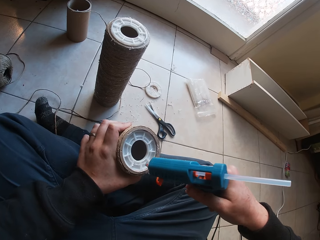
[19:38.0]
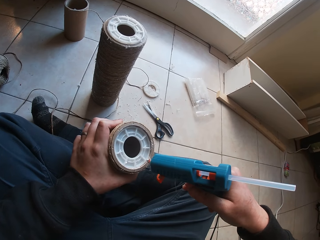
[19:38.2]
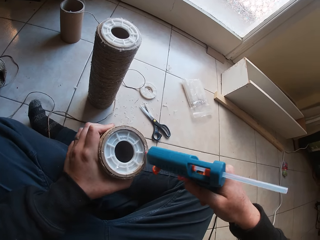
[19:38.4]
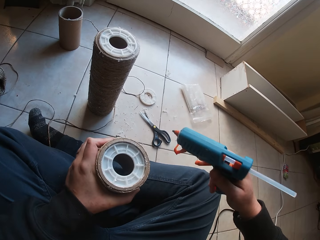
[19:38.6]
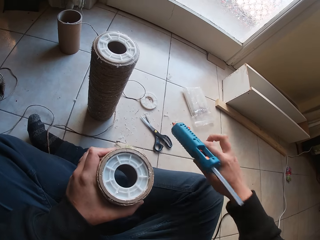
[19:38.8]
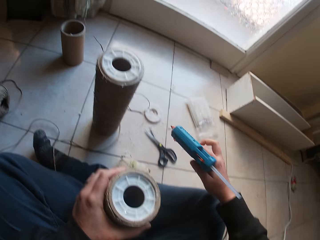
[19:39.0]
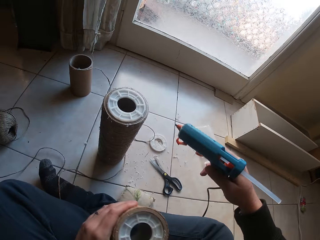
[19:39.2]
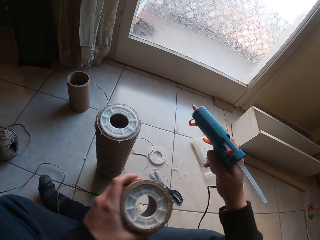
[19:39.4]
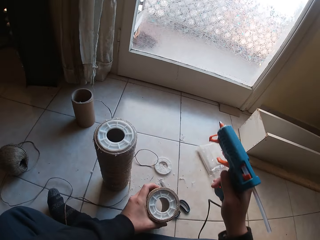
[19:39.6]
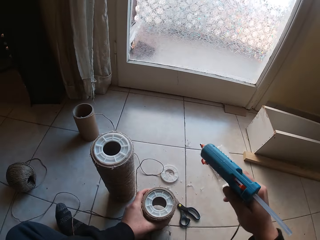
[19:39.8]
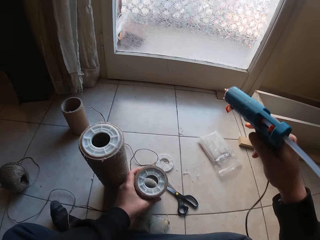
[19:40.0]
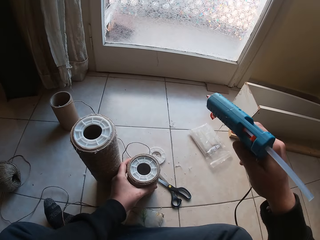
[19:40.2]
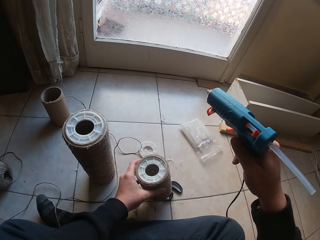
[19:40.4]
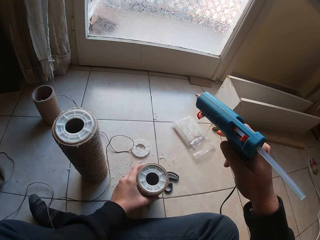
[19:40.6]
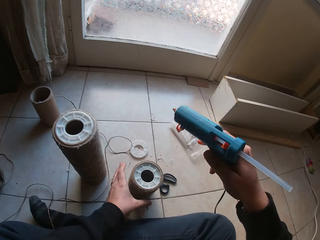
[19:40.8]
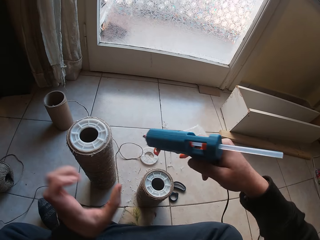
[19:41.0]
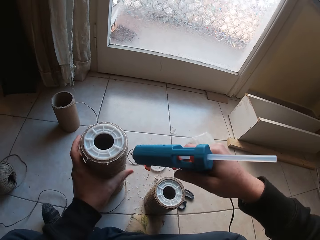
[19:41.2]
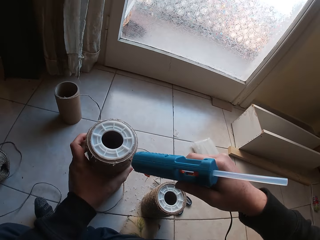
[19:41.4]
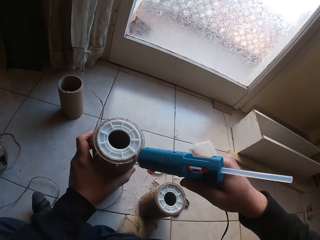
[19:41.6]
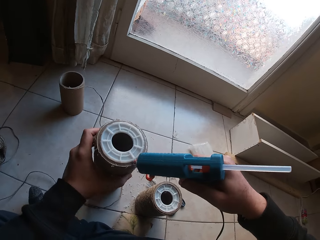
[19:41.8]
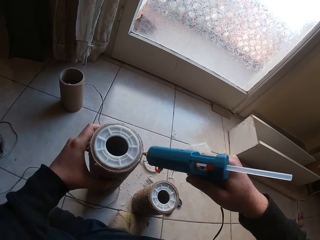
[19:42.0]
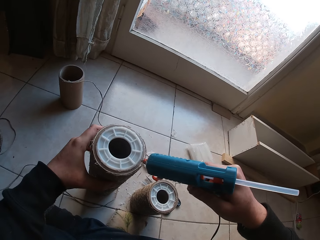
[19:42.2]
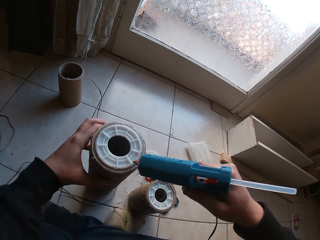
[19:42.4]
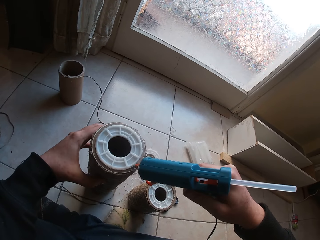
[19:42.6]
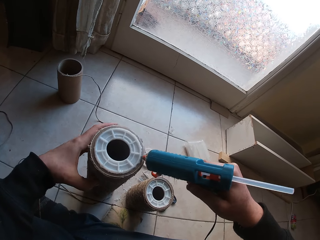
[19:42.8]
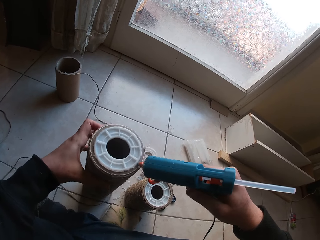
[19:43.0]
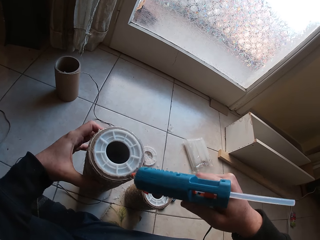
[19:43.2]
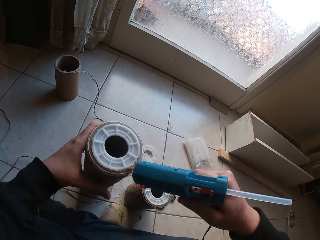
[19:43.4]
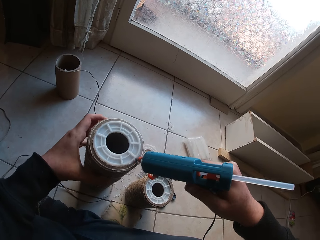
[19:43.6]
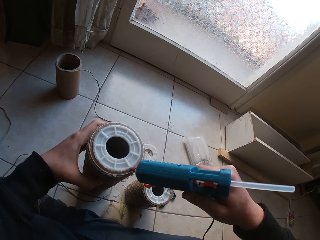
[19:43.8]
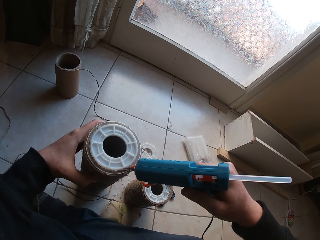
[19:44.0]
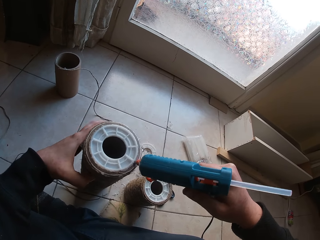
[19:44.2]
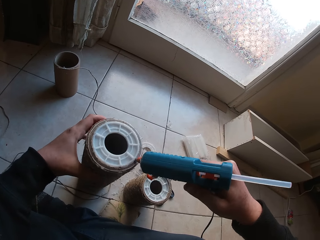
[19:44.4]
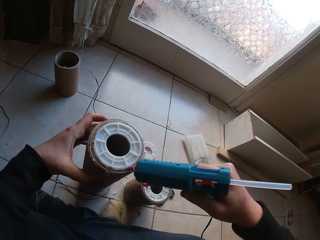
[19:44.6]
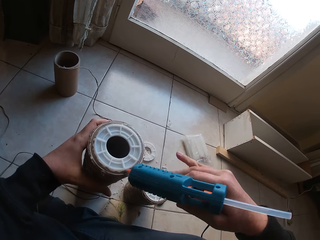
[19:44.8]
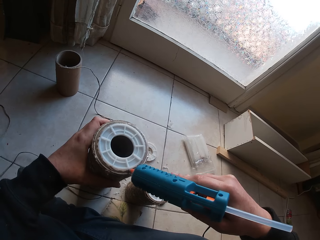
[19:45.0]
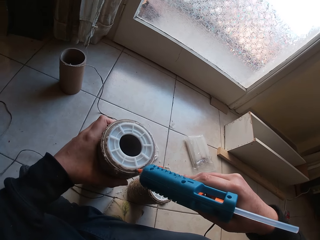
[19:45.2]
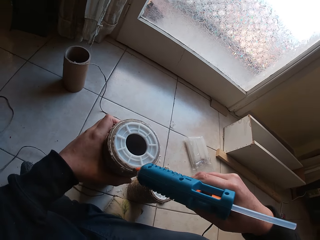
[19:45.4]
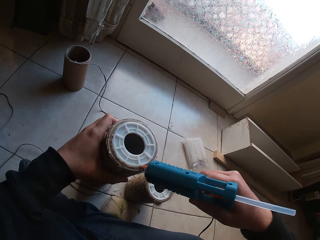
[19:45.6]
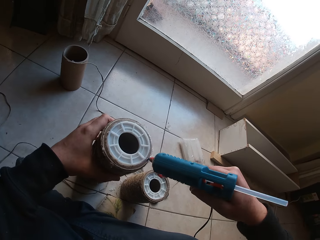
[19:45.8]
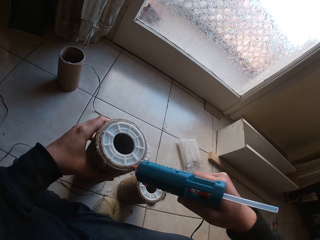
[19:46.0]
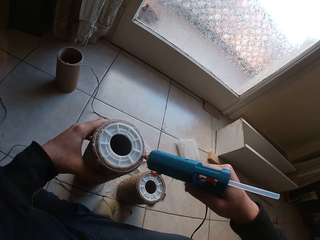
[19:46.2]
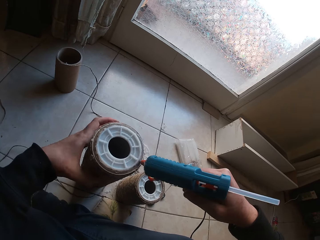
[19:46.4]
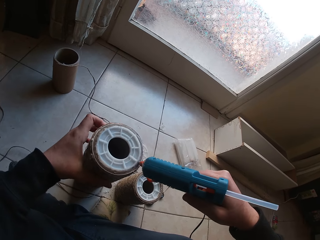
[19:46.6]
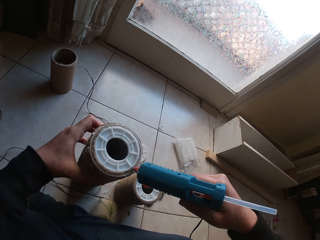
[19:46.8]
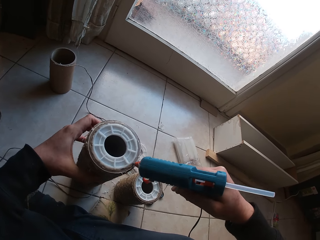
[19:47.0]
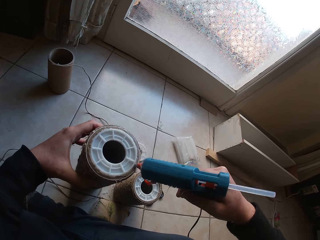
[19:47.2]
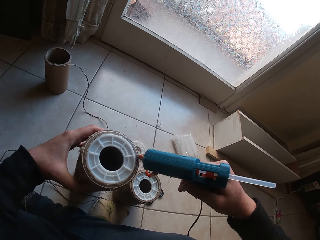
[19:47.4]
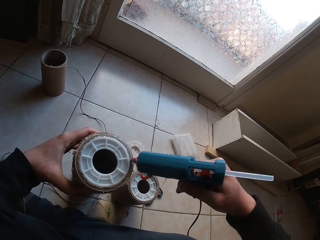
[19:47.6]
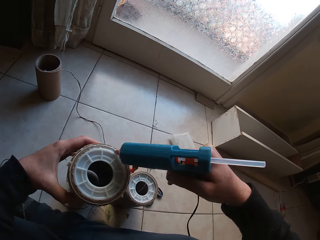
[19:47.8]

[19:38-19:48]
The camera wearer places the cardboard tube on the floor with his left hand. He holds the cardboard tube on the floor with his left hand. He applies glue on the bottom seal from the glue gun in his right hand.

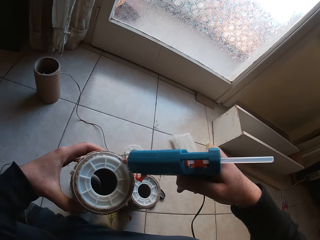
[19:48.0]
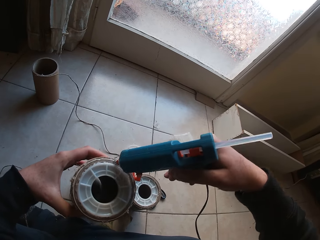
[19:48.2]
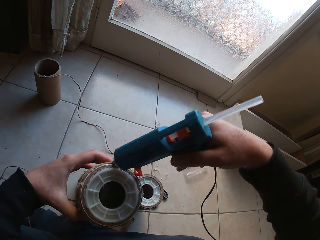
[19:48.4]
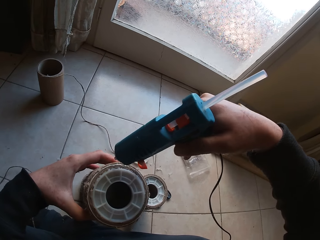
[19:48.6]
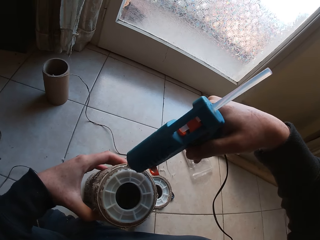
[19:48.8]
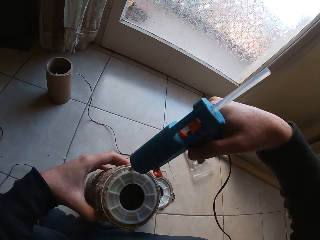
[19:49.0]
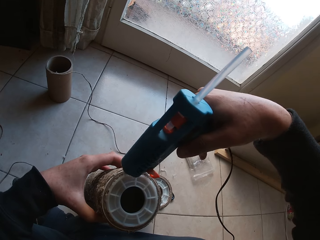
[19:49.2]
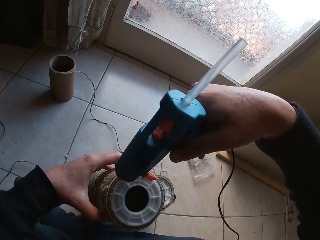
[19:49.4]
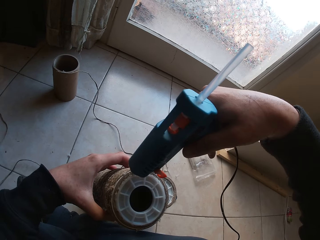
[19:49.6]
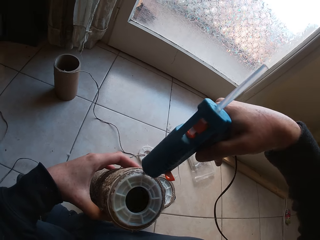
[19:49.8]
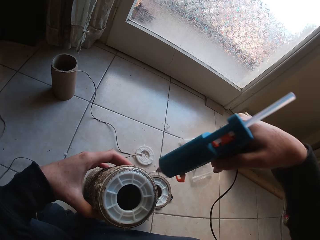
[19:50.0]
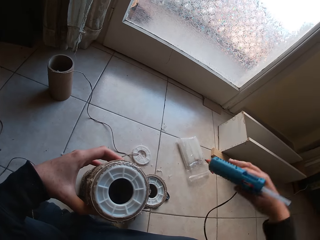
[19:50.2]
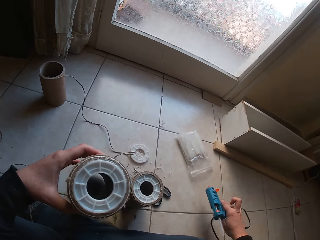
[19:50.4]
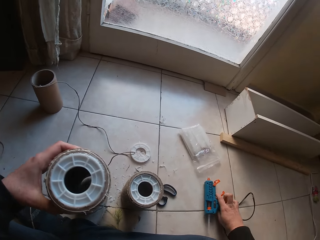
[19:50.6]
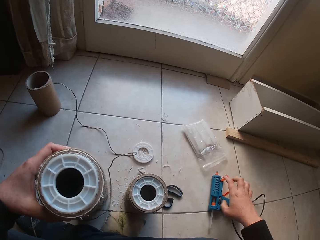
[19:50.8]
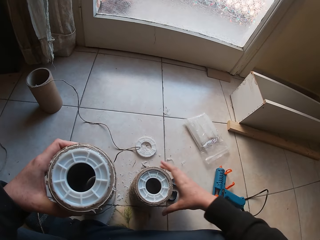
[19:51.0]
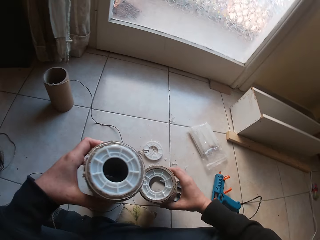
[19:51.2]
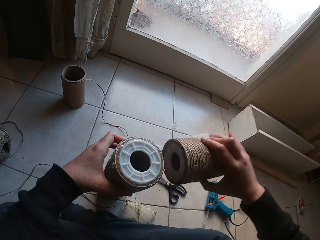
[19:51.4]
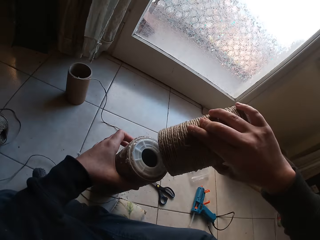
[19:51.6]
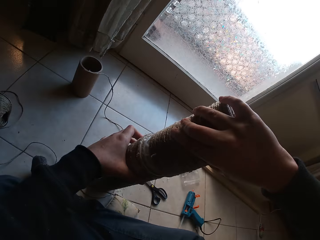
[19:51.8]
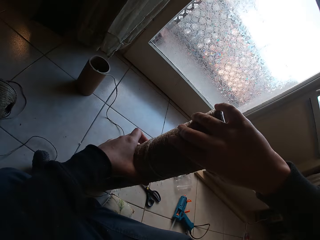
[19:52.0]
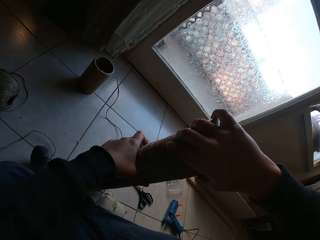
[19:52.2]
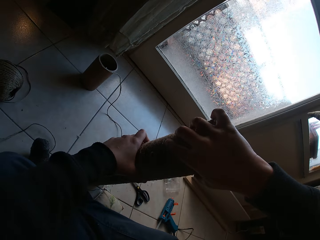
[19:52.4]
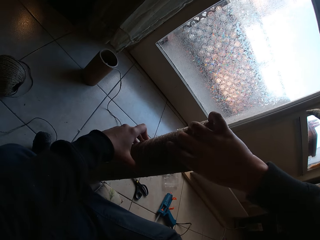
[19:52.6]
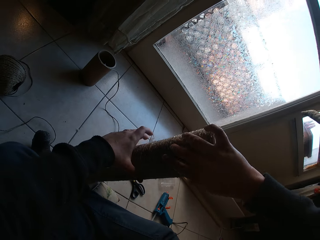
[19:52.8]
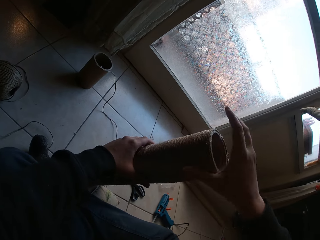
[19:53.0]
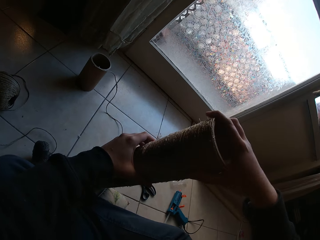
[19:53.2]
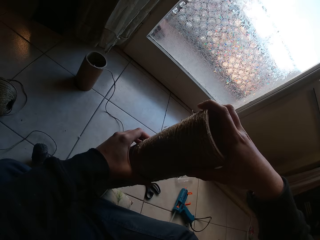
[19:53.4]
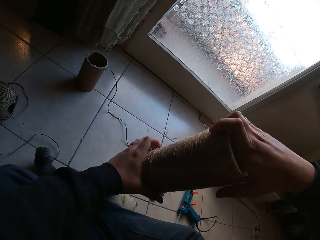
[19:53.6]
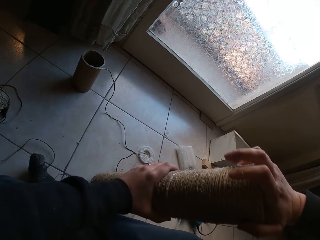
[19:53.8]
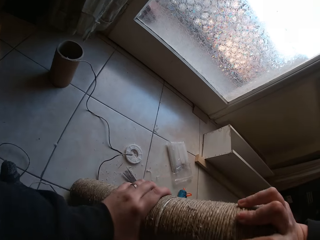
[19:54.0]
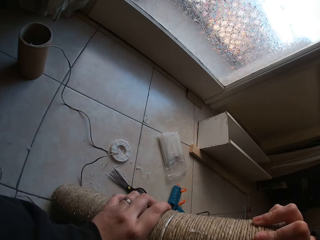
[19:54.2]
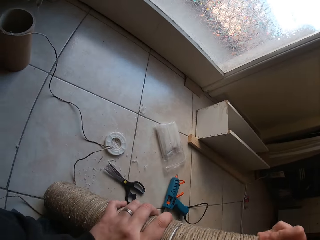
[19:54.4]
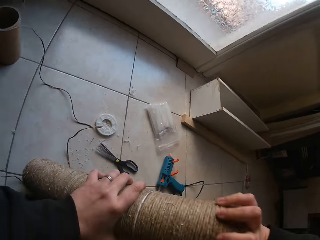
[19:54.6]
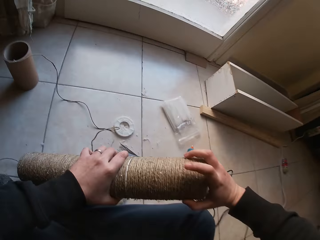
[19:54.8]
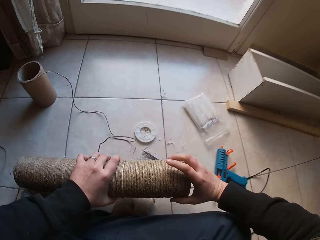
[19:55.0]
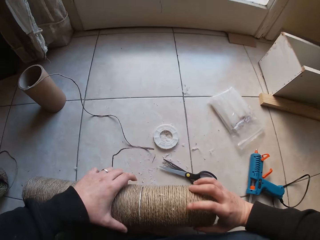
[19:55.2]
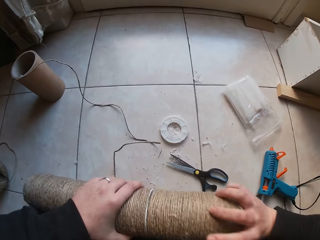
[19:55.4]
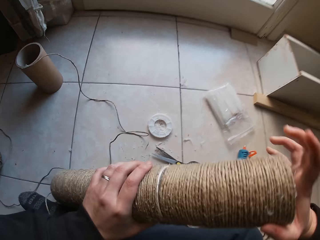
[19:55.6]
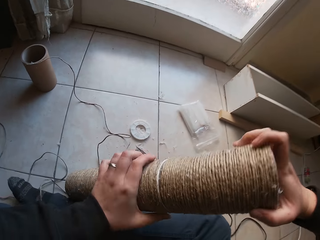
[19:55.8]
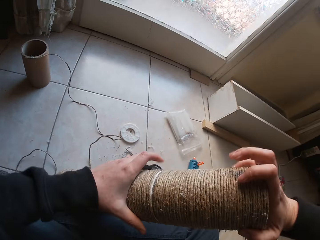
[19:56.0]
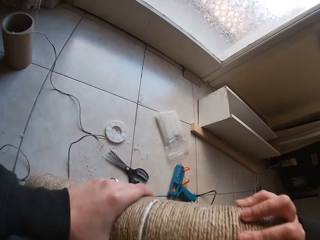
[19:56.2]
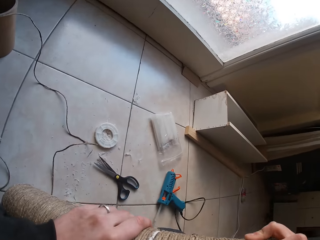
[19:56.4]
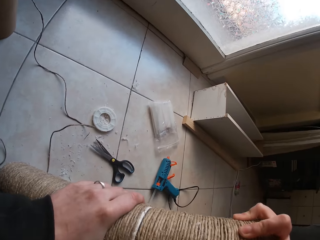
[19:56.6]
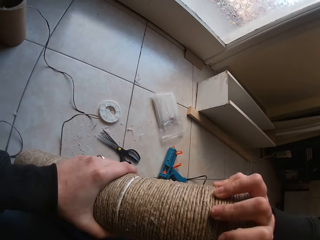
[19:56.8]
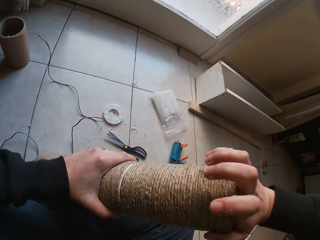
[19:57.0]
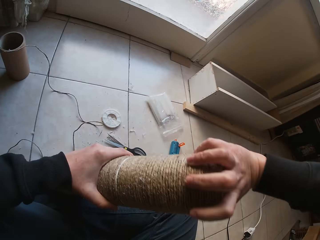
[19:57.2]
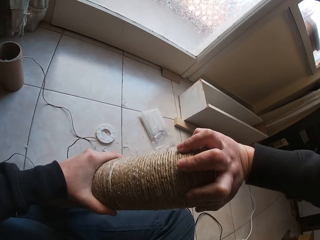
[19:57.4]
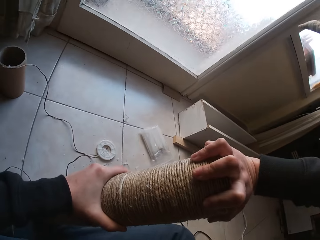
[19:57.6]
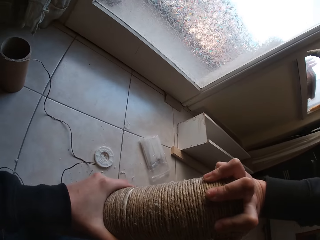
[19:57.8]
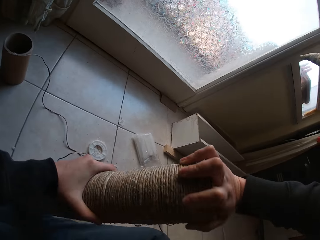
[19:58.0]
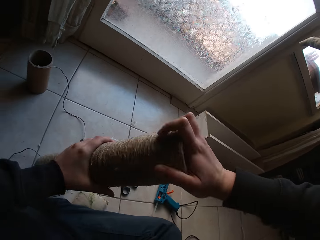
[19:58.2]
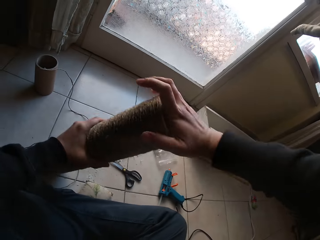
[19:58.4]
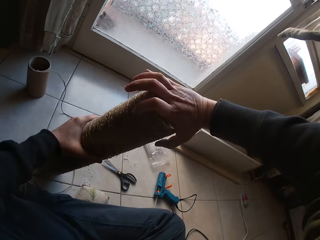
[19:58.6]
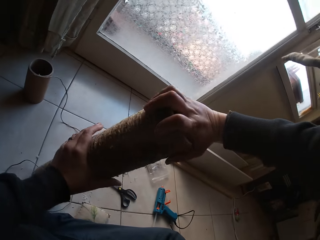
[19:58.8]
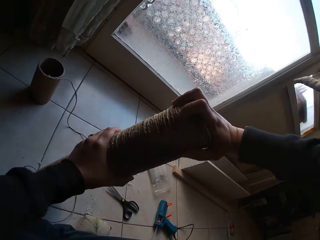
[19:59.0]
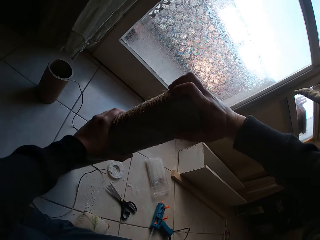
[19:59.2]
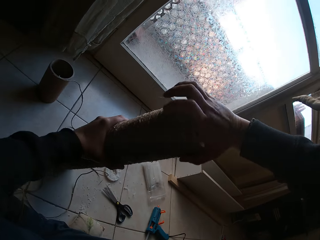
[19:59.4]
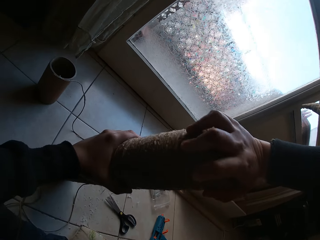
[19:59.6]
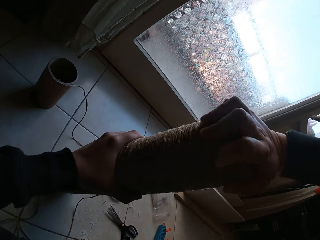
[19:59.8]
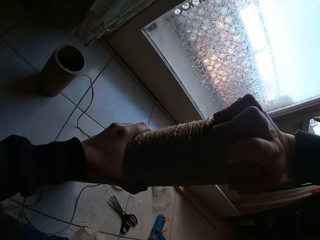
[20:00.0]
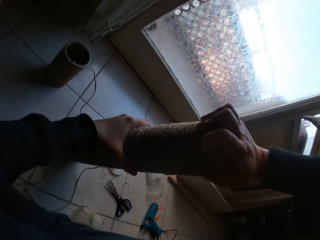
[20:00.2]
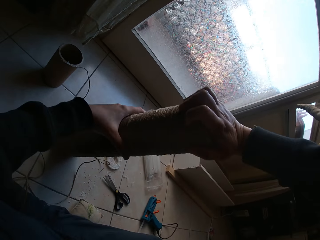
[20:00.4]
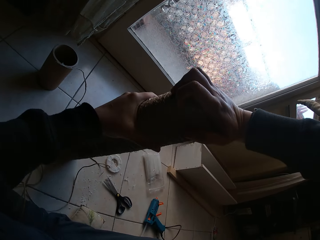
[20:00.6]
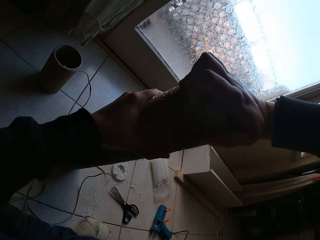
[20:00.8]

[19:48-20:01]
The camera wearer places the glue gun on the floor with his right hand. He picks the cardboard tube with his right hand. He sticks the roll tubes together. He places the cardboard tube on the cardboard tube with his right hand. He presses the cardboard tubes together with his hands.
